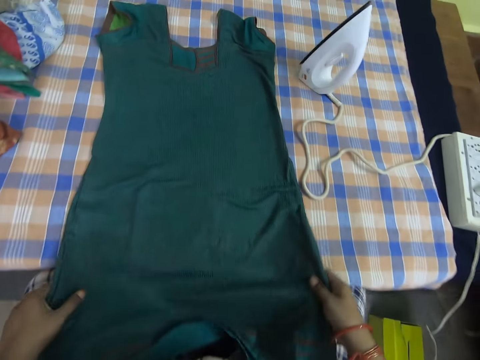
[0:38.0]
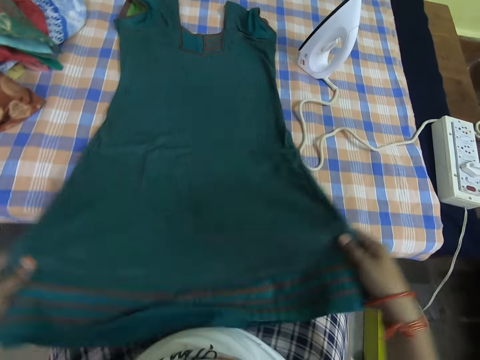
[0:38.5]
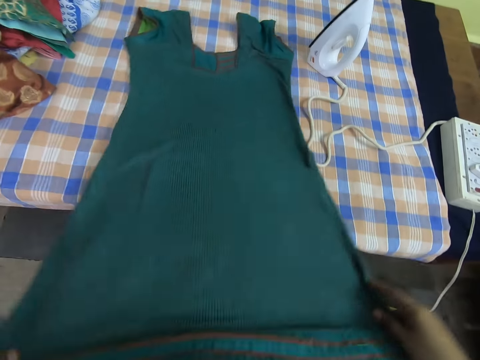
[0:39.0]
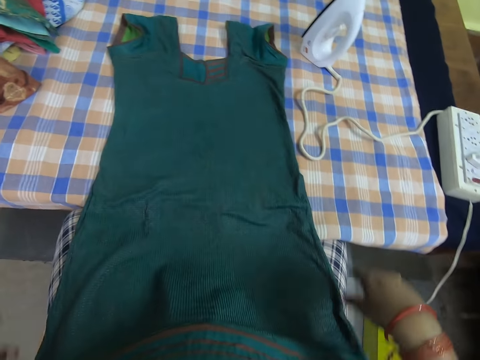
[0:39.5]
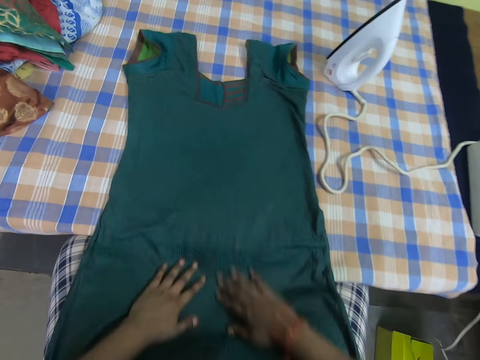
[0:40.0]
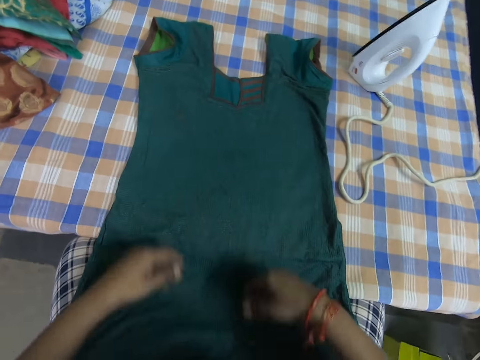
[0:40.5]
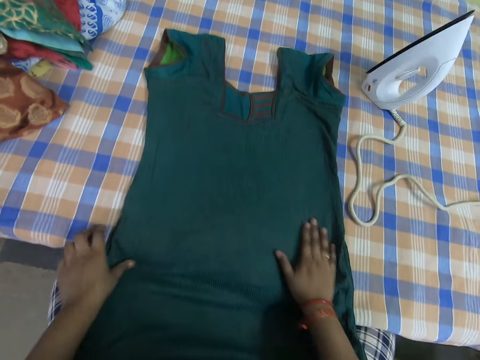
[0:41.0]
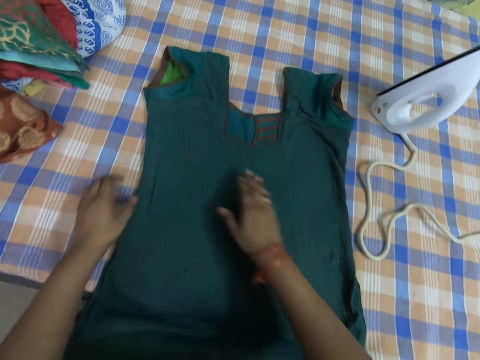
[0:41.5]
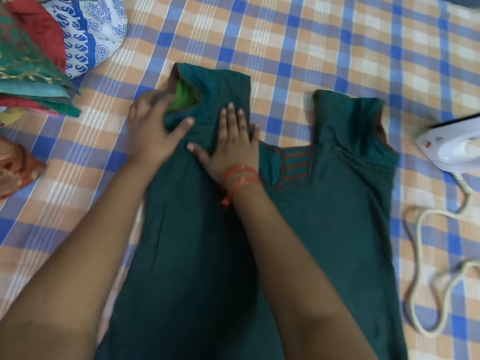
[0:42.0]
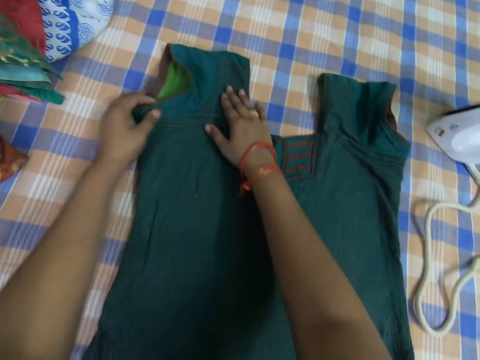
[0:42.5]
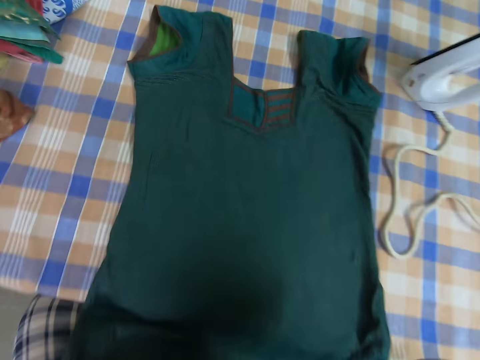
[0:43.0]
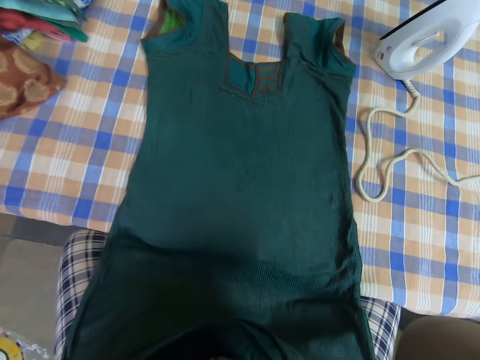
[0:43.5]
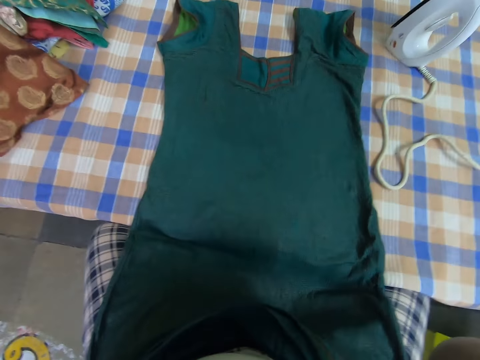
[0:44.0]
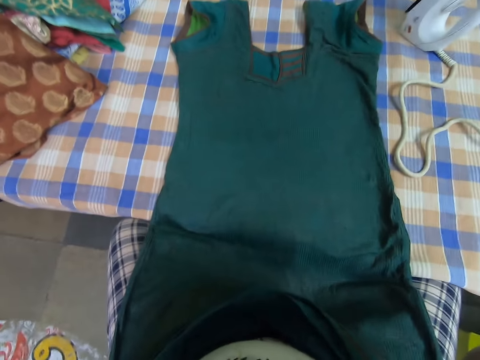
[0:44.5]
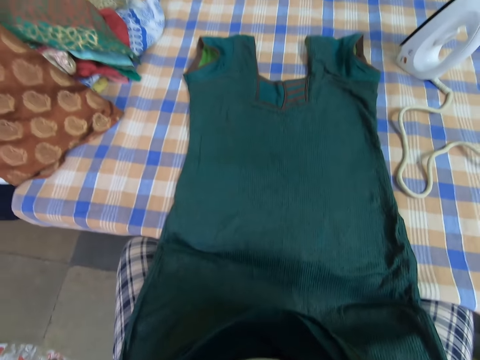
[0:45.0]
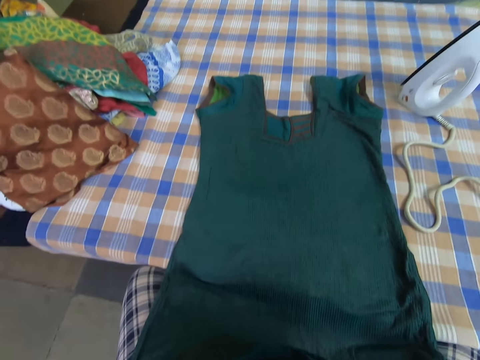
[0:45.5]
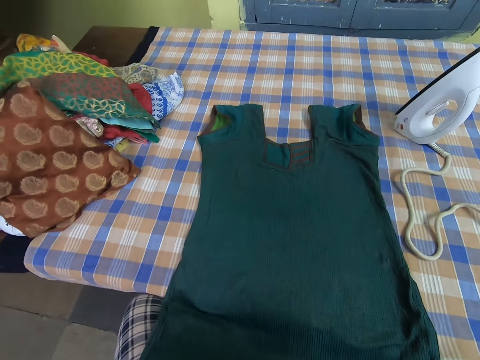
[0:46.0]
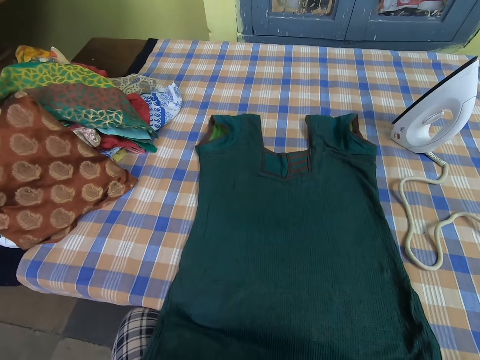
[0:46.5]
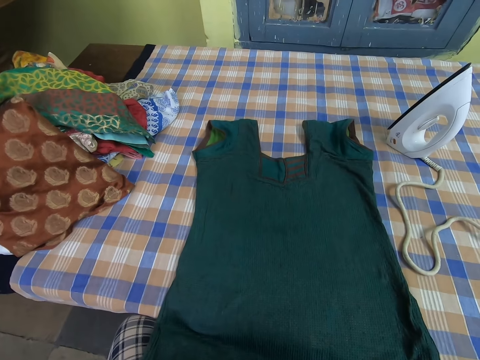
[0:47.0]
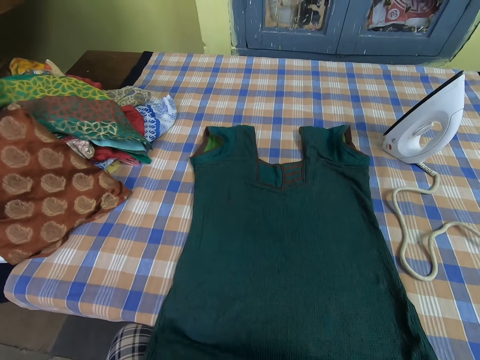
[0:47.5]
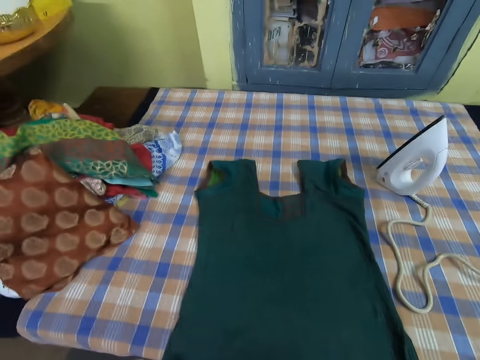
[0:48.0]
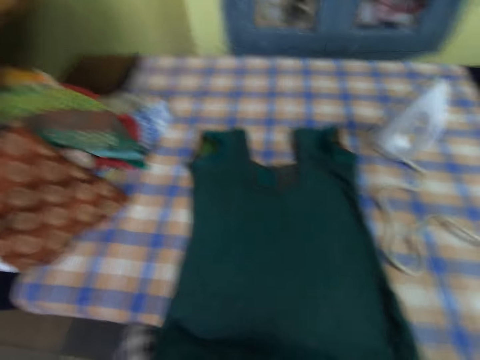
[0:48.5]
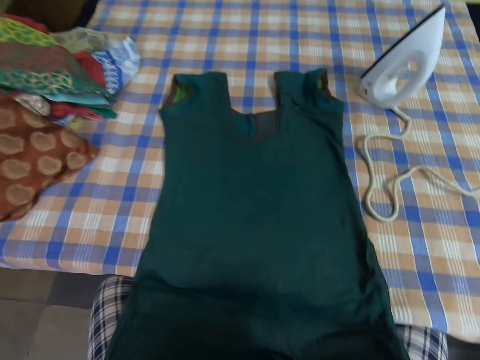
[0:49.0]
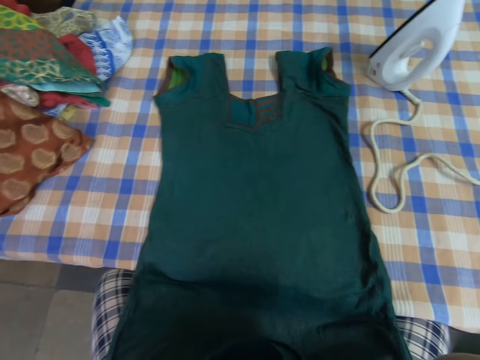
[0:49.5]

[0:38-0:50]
The camera wearer adjusts the cloth on the table. They raise their hands.

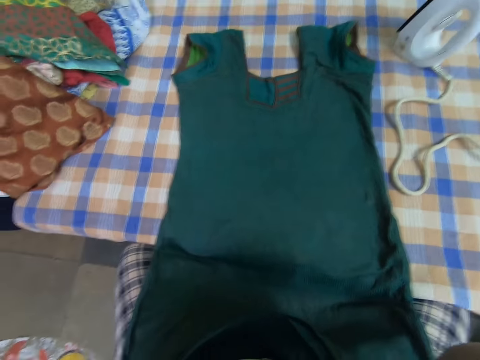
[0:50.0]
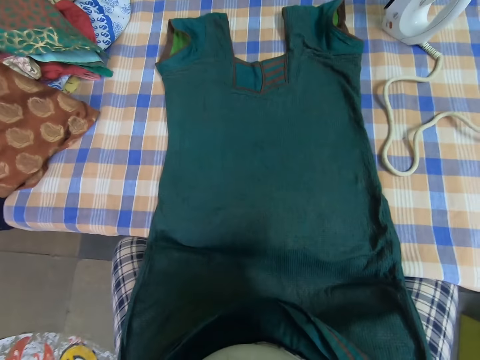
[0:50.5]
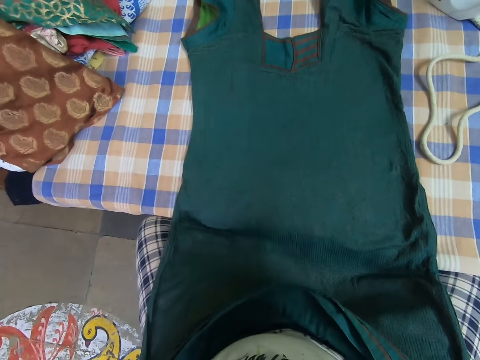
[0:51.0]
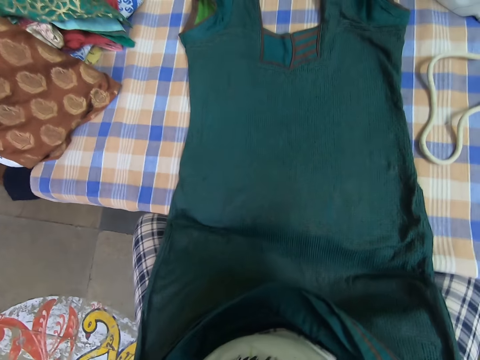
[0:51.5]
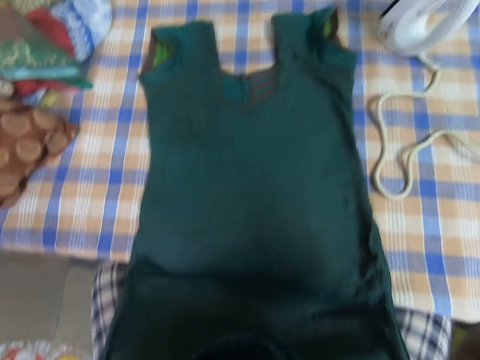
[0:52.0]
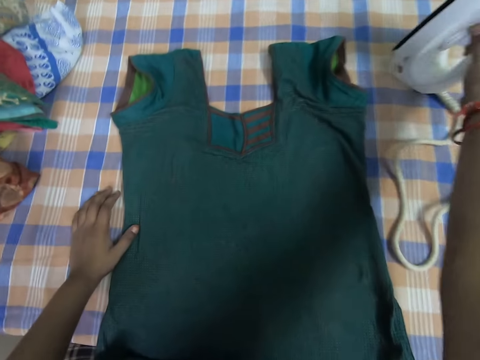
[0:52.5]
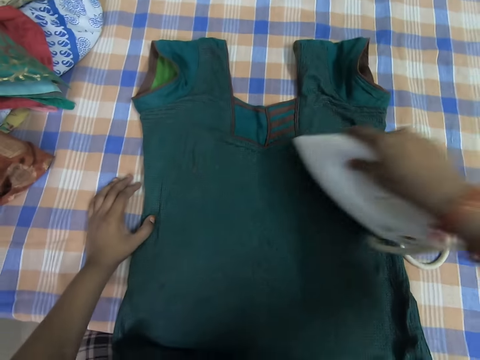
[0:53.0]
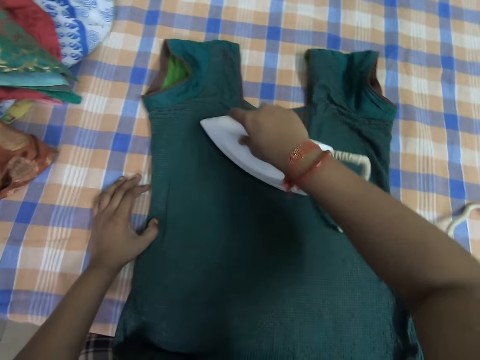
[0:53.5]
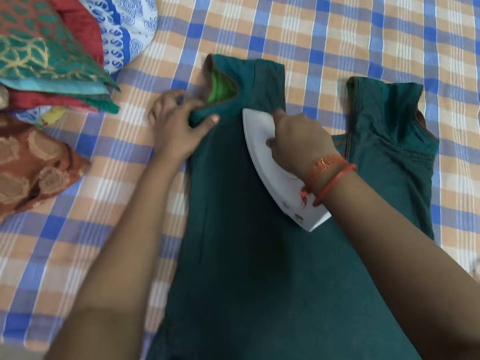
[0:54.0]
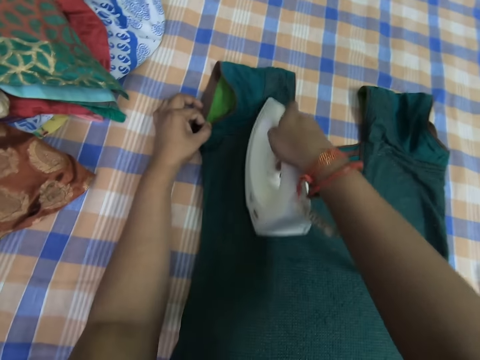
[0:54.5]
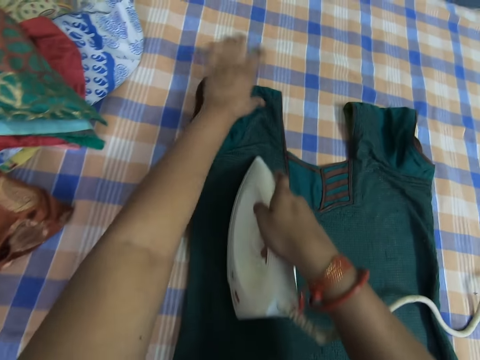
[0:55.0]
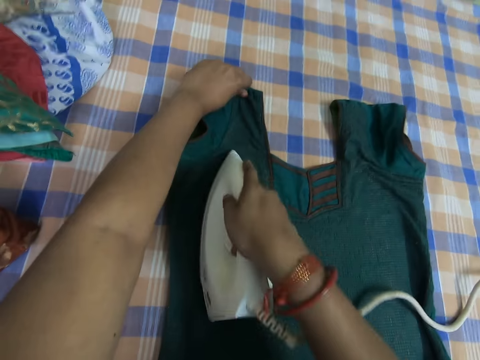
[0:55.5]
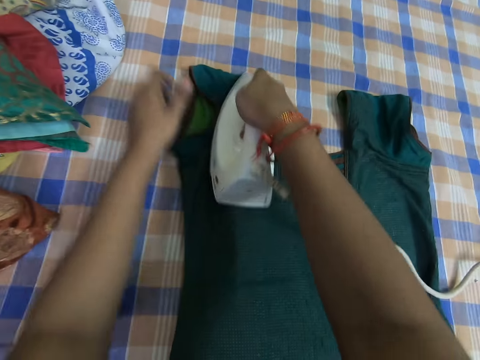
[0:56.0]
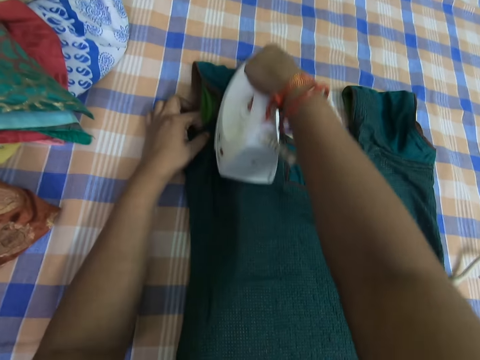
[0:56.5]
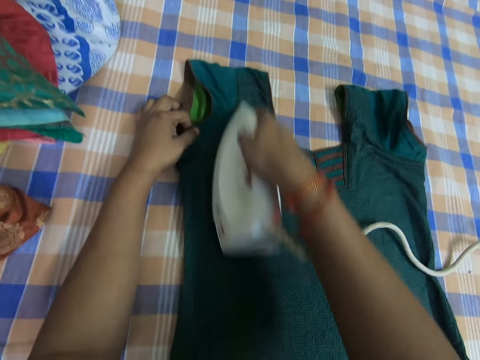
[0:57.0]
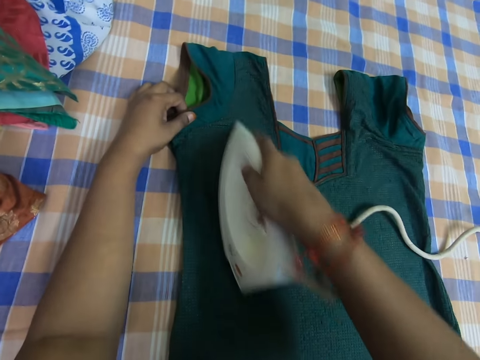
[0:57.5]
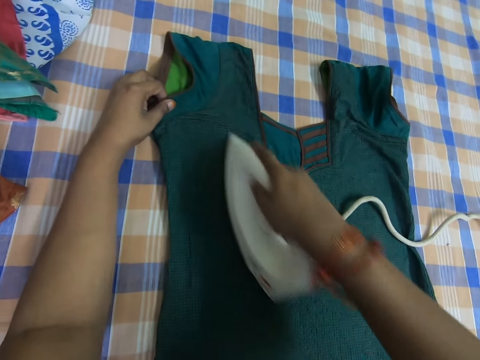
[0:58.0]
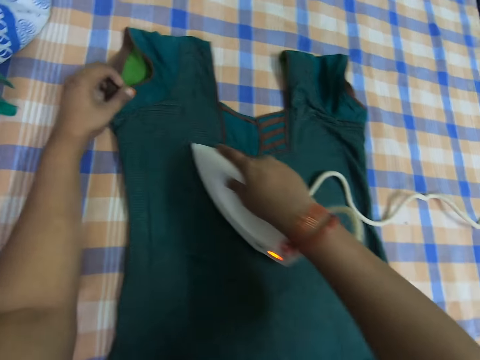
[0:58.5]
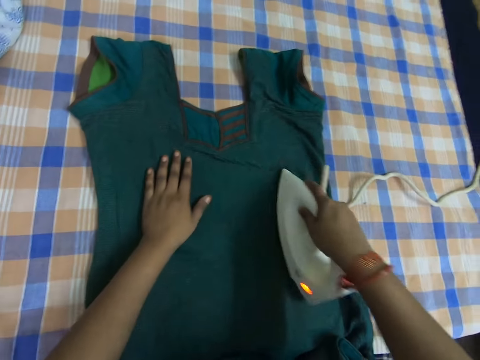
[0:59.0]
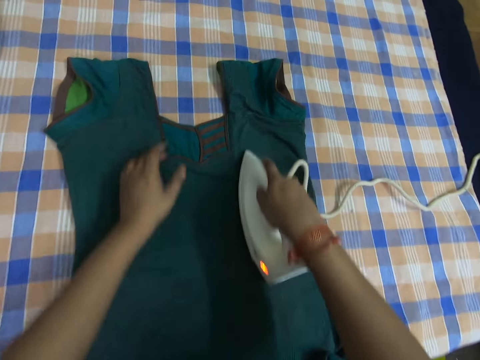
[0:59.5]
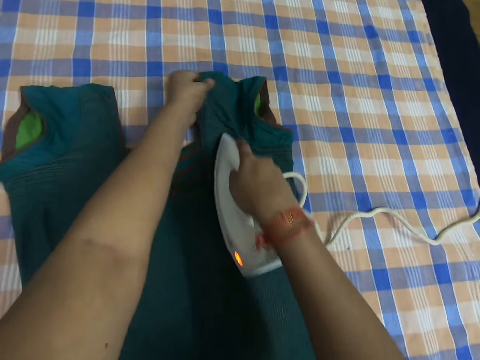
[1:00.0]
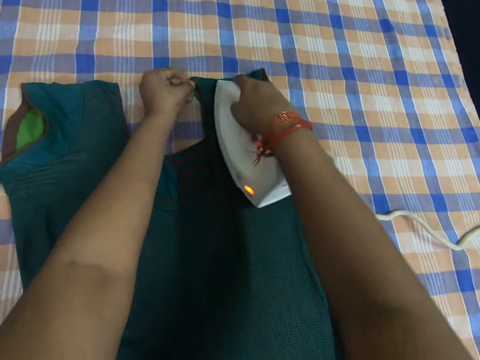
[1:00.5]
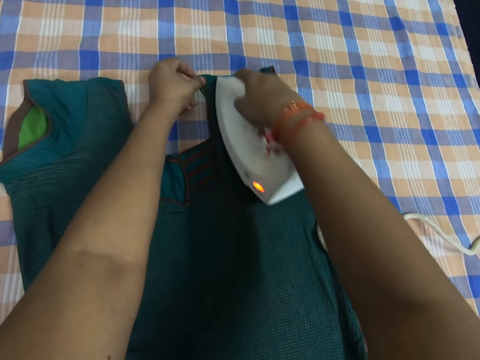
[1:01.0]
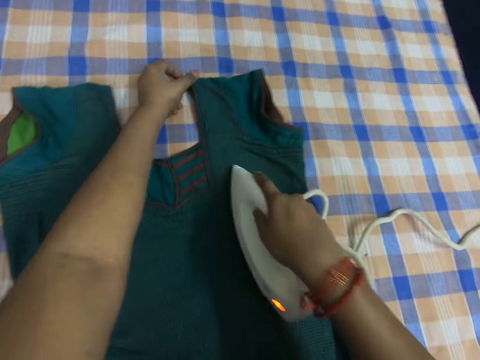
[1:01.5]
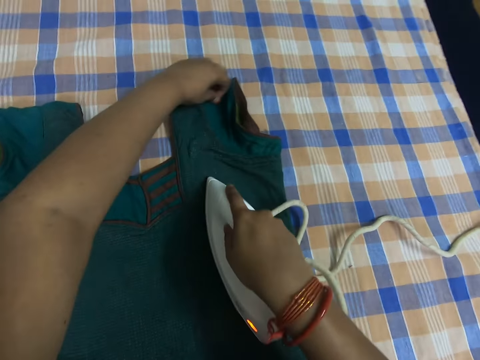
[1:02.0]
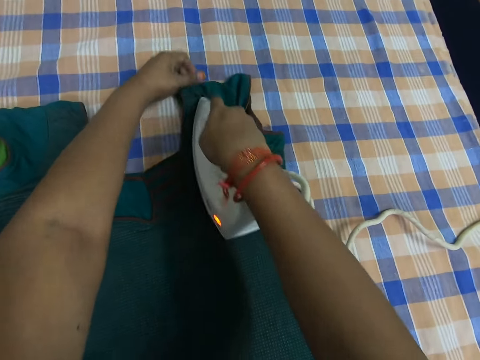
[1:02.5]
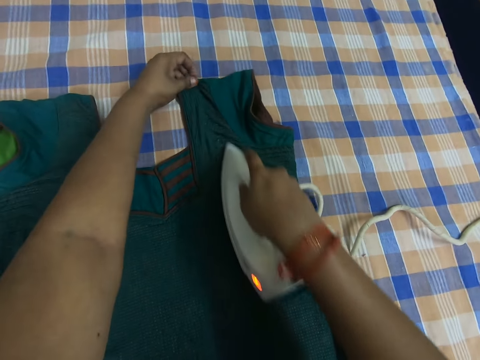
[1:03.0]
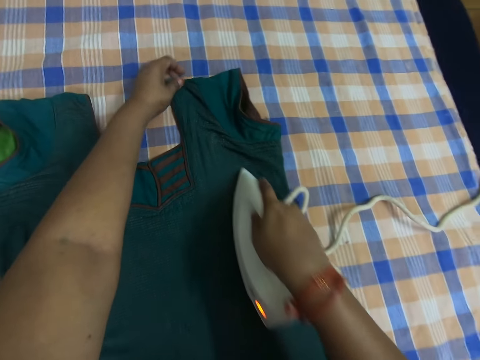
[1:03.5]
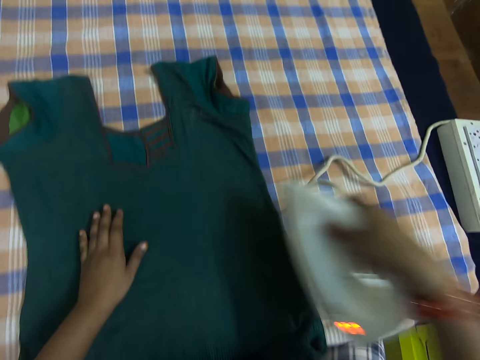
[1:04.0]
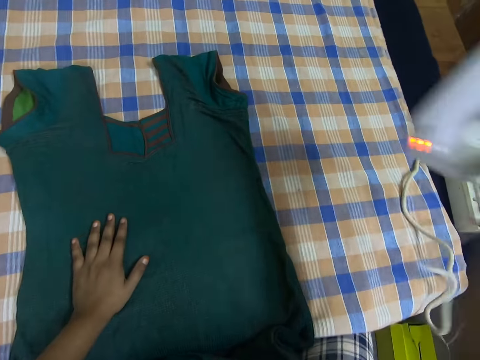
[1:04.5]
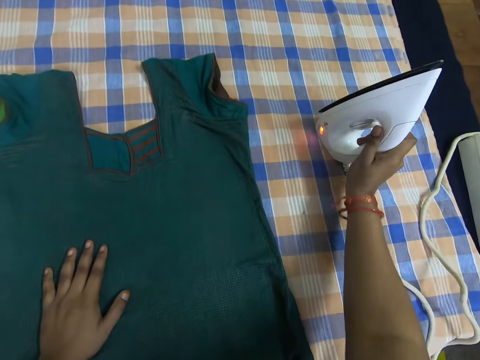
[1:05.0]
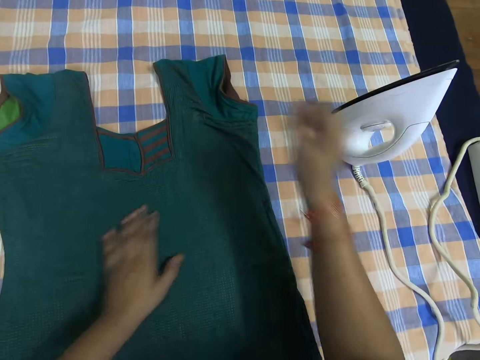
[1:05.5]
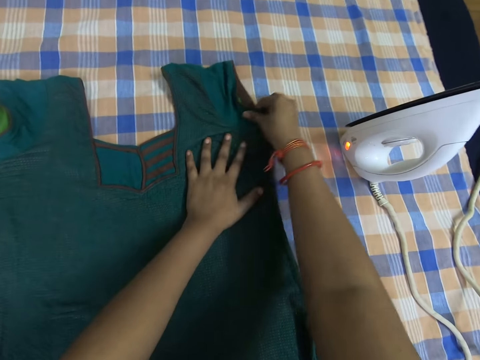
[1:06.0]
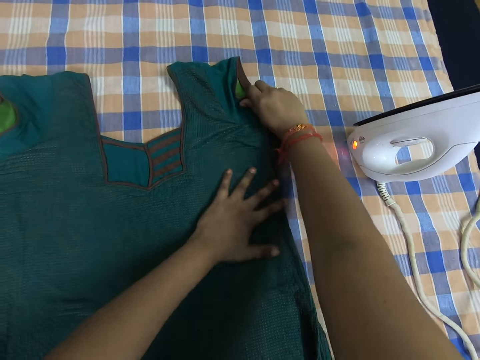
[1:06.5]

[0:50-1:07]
The camera wearer takes the iron on the table with her right hand. She irons the cloth with the iron on the bed. She drops the iron on the table or bed. She adjusts the cloth with her hands.
